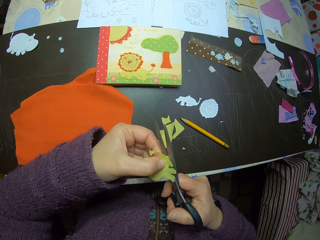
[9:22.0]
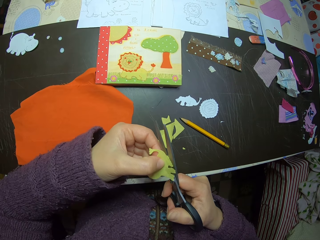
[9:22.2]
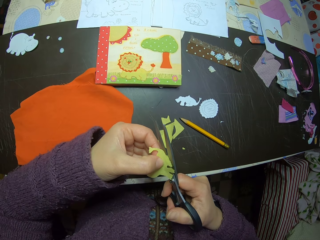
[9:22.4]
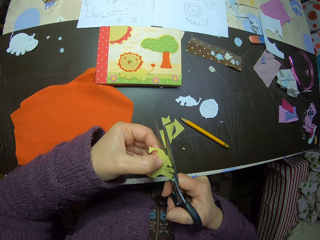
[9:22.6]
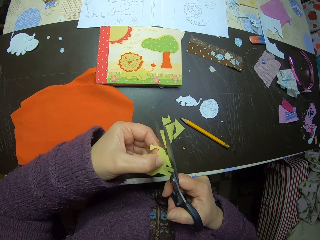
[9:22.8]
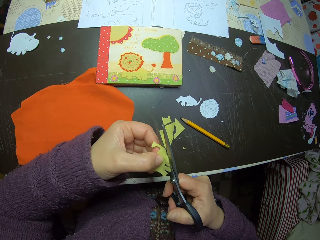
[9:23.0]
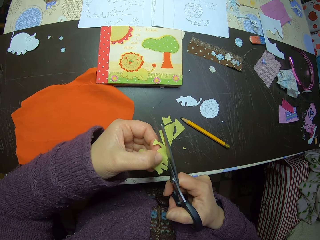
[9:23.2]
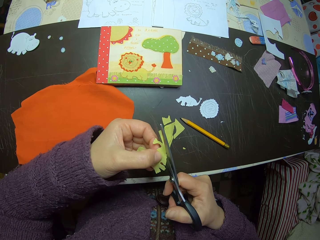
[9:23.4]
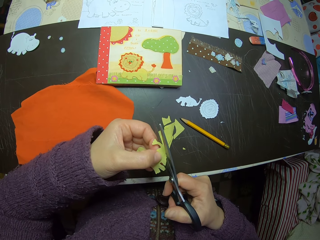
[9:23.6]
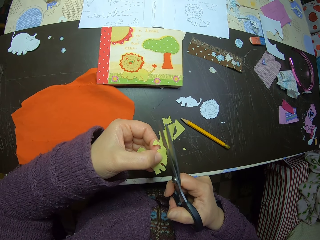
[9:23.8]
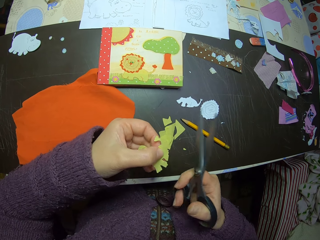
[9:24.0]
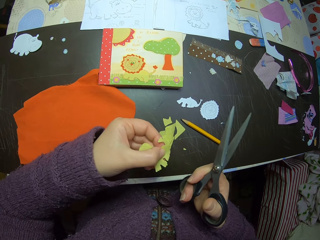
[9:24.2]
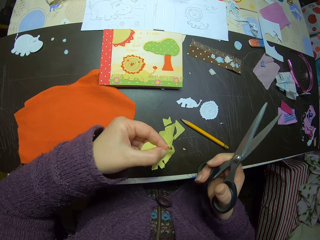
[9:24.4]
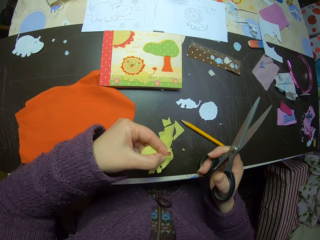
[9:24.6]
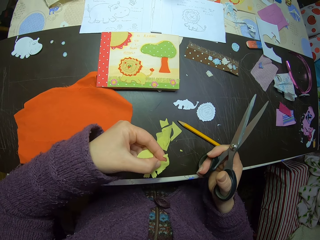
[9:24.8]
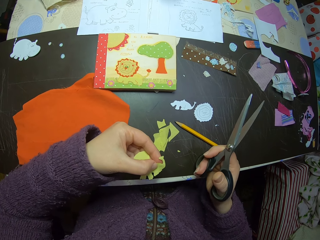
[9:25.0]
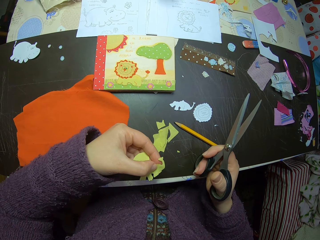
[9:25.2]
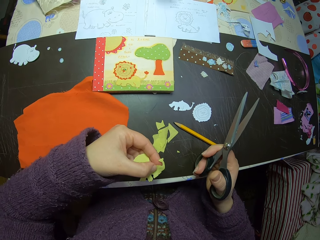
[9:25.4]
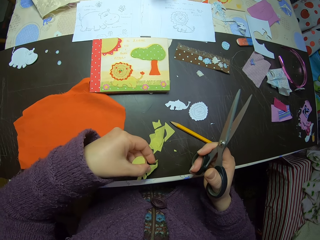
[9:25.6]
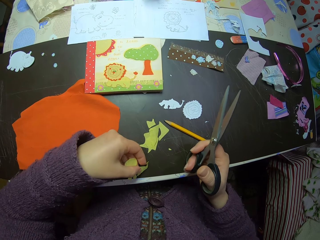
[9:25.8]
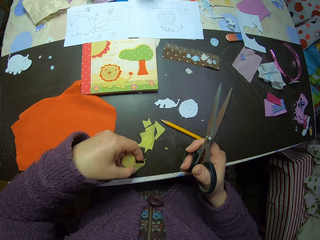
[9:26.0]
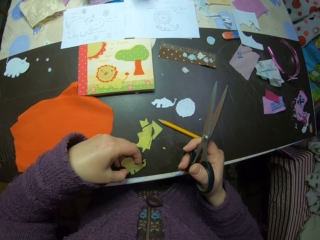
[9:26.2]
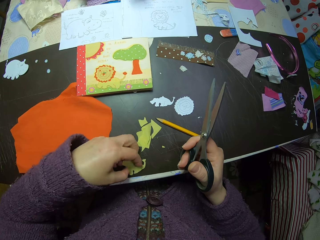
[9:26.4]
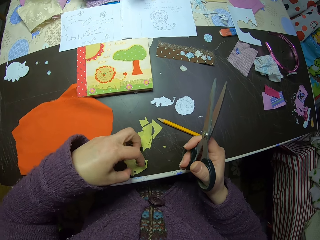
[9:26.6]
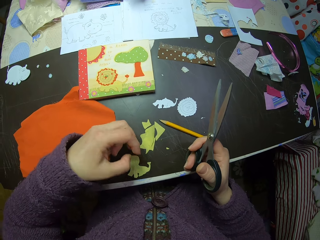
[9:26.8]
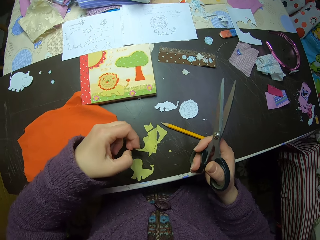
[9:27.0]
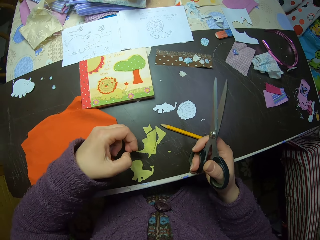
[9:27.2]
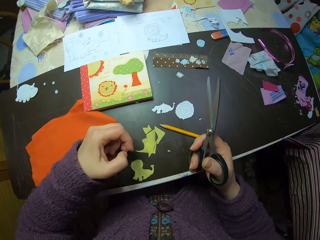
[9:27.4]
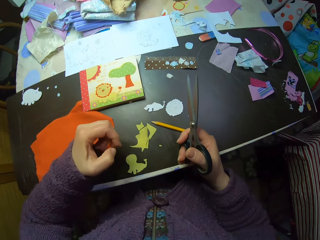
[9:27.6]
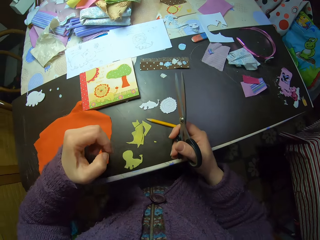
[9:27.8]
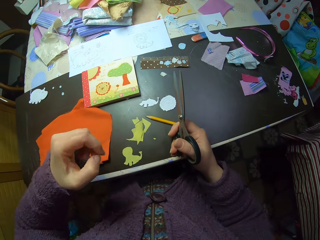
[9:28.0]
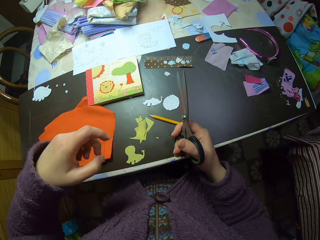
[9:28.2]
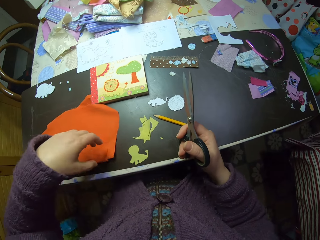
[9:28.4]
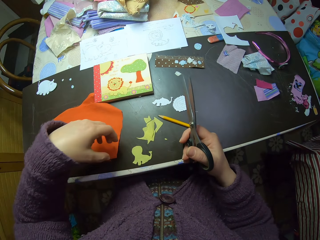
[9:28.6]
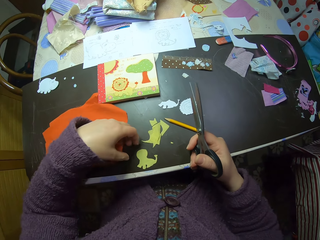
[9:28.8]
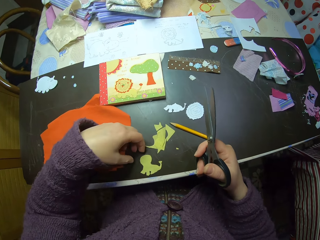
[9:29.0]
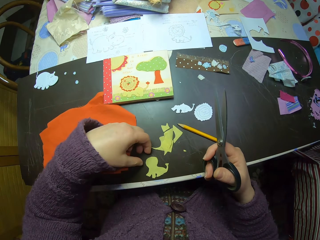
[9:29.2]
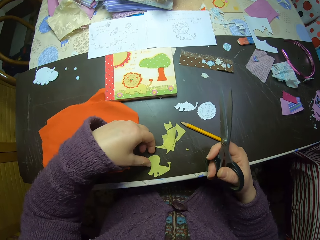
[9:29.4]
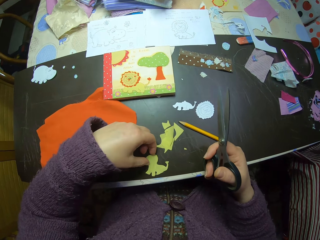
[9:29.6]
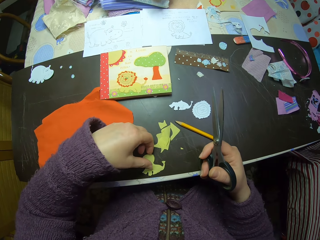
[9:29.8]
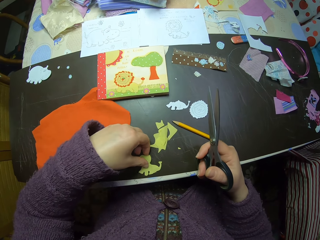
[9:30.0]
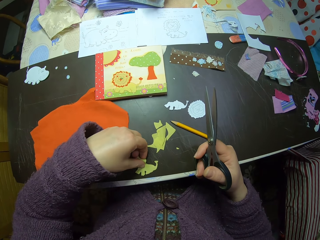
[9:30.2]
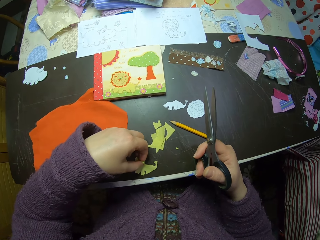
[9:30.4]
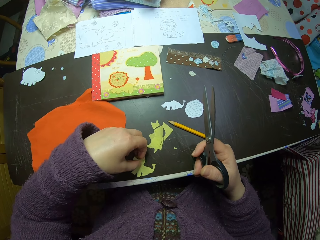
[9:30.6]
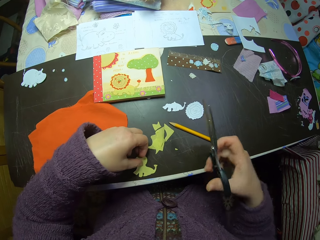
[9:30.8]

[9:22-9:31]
The camera wearer moves her hand away from the animal cut-out or yellow craft. She stops cutting the yellow piece of fabric. She places the yellow craft on a table with her left hand. She removes her left hand from the yellow craft on the table. She raises her hand upwards and lowers her hand towards the table. She holds the yellow craft on the table with her left hand.

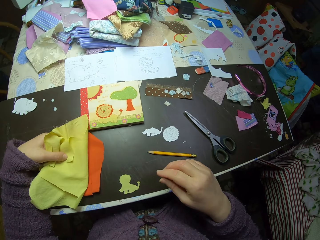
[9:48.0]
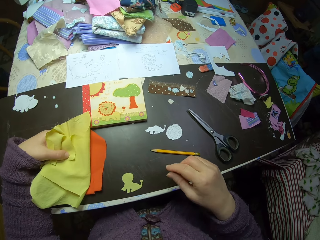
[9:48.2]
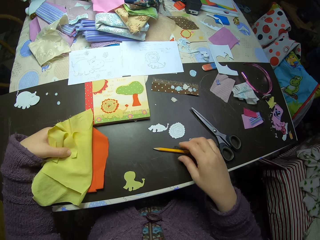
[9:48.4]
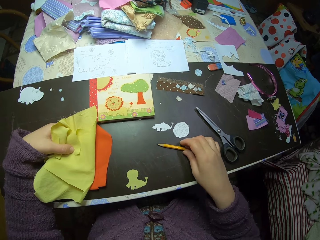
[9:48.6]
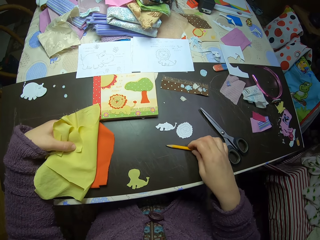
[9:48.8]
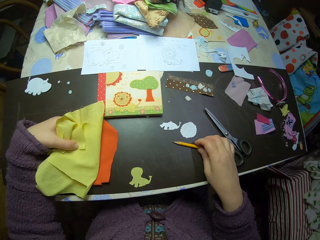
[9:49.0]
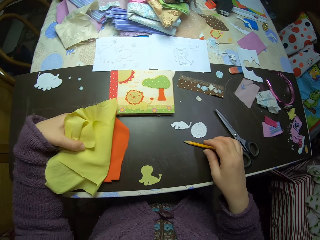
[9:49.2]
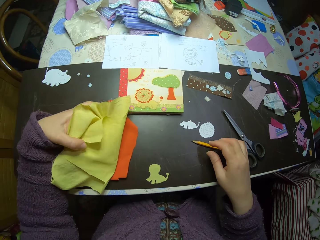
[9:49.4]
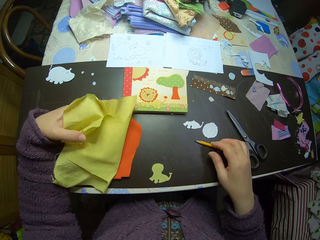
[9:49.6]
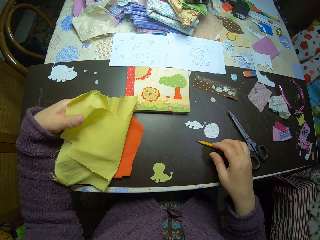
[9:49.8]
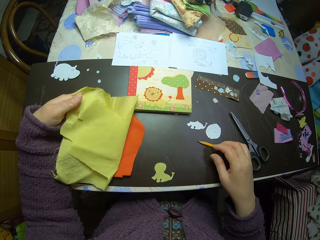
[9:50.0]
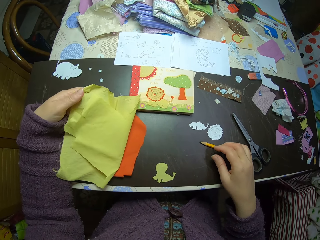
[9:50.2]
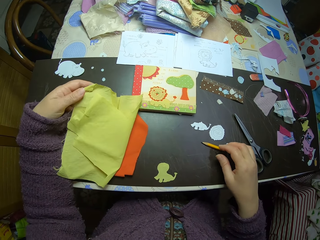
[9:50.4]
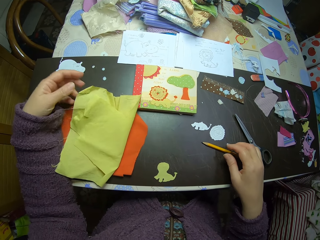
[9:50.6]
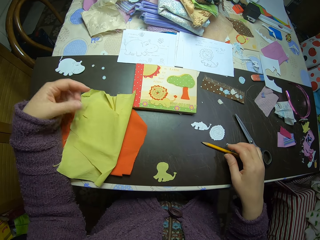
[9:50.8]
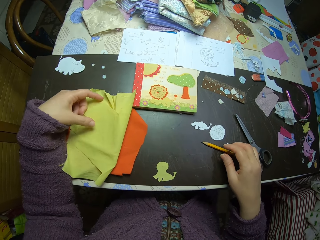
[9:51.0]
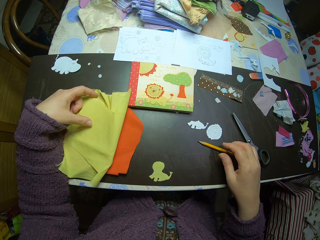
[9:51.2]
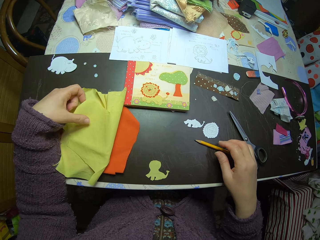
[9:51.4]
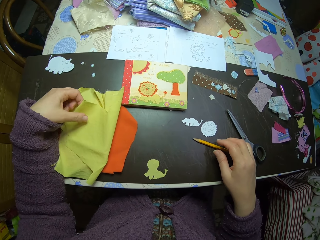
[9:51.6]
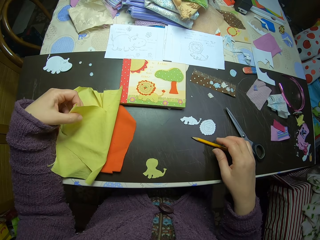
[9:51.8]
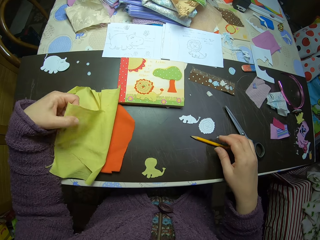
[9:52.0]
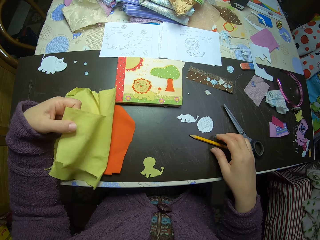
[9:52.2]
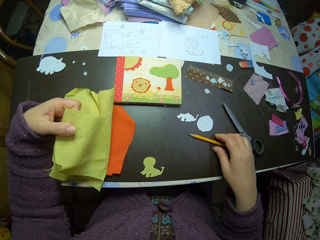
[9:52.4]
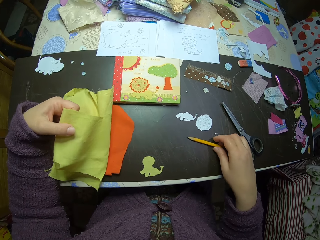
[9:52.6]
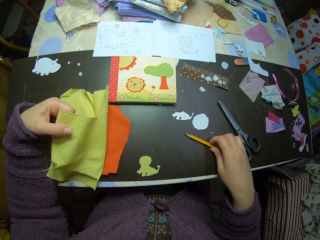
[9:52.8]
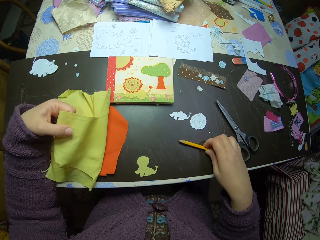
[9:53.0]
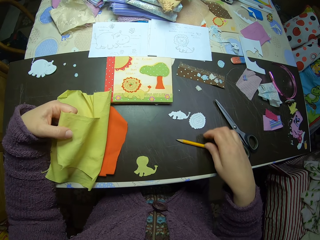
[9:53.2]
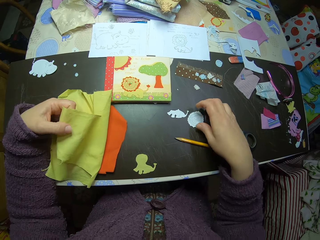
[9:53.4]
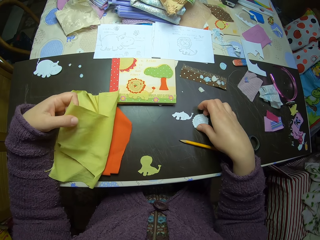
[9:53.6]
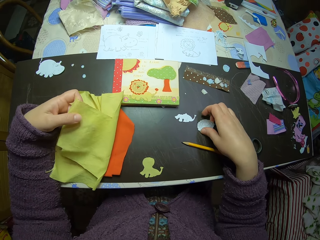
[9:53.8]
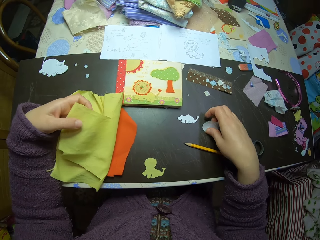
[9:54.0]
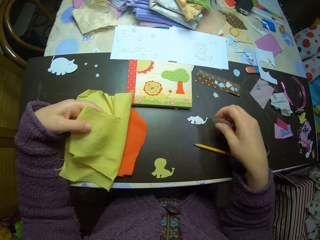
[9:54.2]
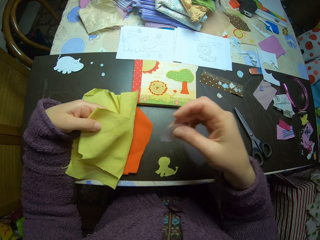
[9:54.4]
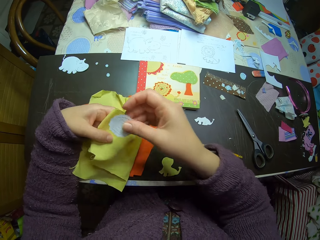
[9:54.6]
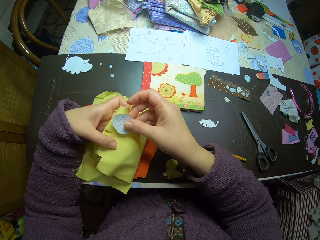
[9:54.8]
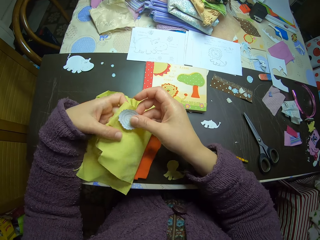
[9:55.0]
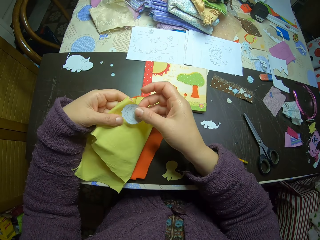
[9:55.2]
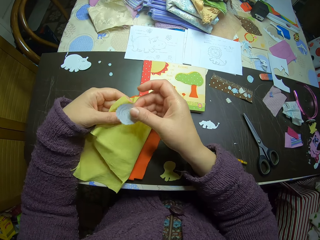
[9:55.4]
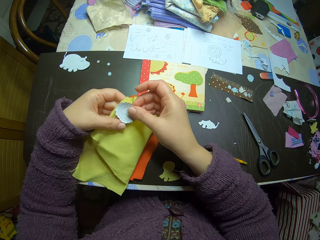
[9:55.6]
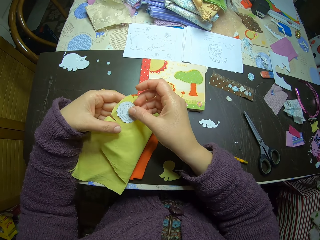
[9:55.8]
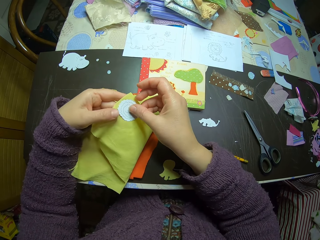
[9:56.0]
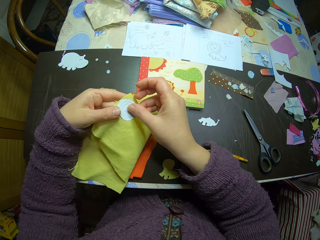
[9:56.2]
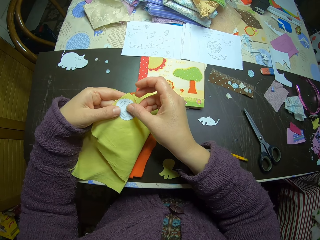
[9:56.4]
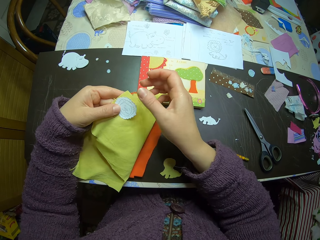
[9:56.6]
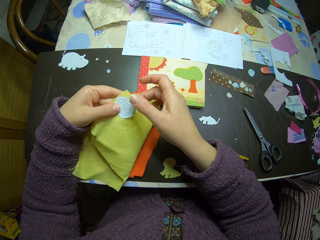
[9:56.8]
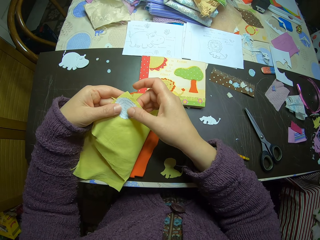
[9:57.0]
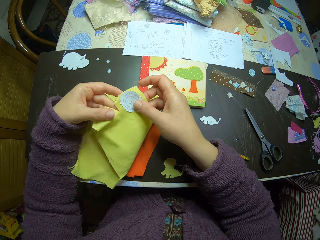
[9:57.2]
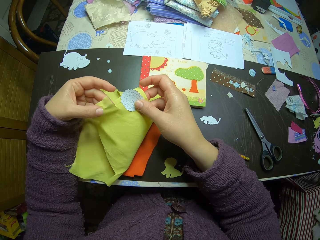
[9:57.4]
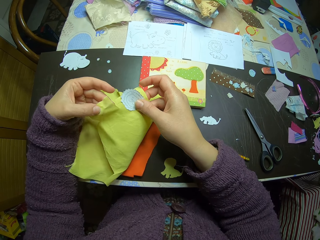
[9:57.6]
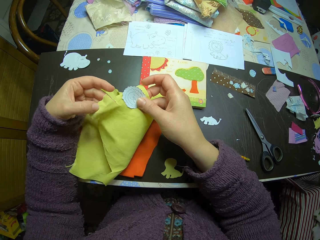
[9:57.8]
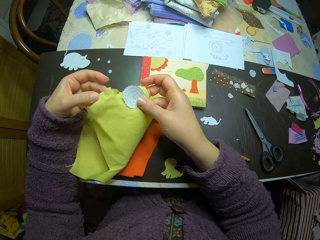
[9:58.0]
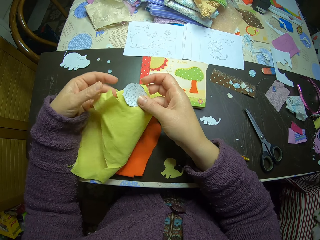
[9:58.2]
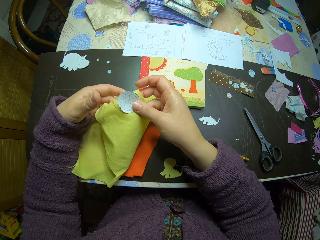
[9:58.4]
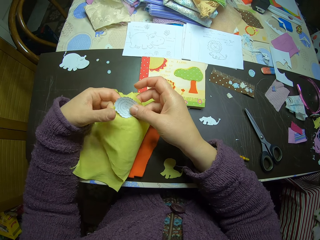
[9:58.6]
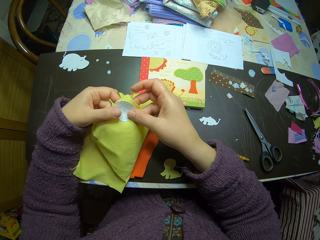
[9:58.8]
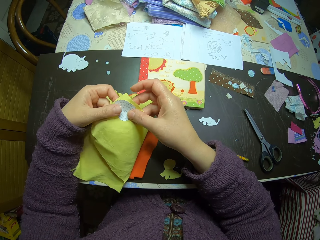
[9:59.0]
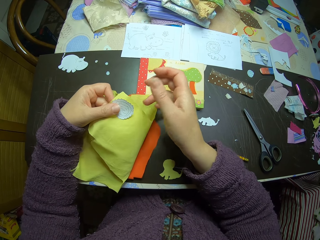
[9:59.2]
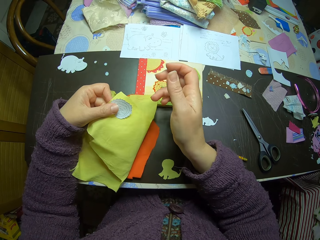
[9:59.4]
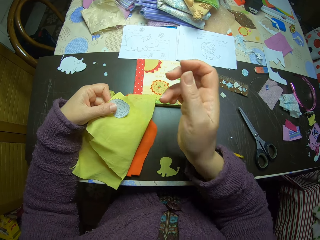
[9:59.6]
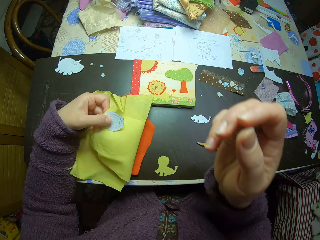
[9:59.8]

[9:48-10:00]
The camera wearer holds the pencil with her hand. She moves the pencil backwards on the table with her right hand. She lets go of the pencil. She removes her left hand from the yellow piece of fabric or luminous paper on the table. She picks up a piece of the luminous paper. She holds the yellow piece of fabric with her left hand. She picks up a paper craft from the table with her right hand. She moves her hand towards the luminous paper. She places the paper craft on the yellow piece of fabric. She holds the luminous paper and the paper craft with her hands. She lets go of the paper craft and the luminous paper. She holds the paper craft and the luminous paper with both her hands. She moves her hand backwards. She adjusts the paper craft on the yellow piece of fabric with both hands. She moves her hand forward. She removes her right hand from the yellow piece of fabric.
